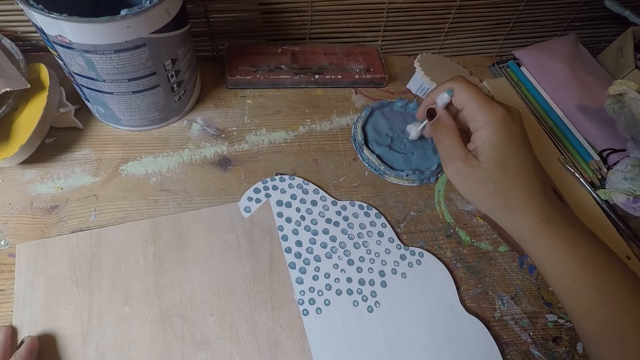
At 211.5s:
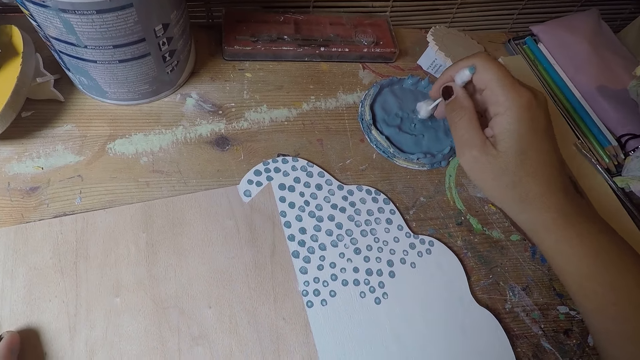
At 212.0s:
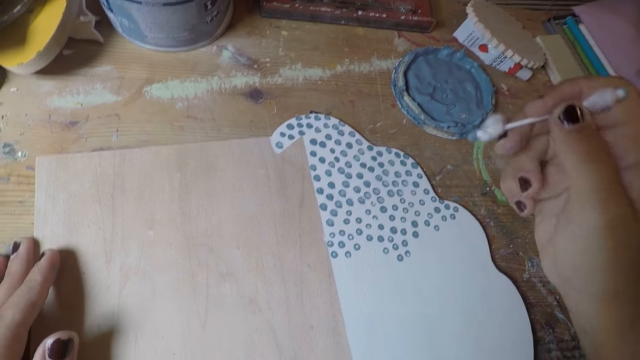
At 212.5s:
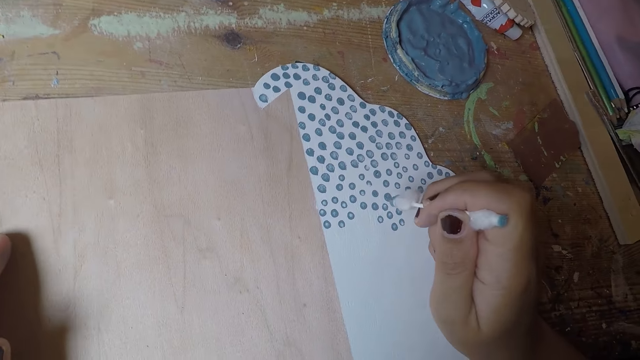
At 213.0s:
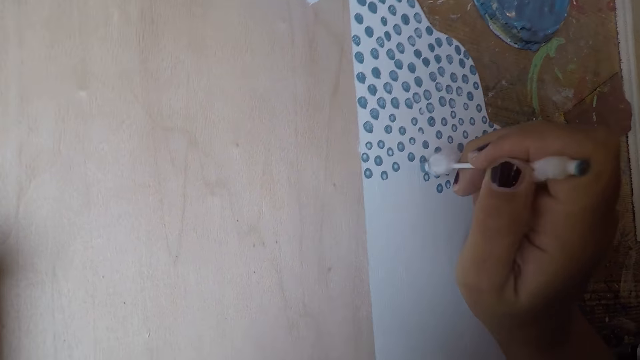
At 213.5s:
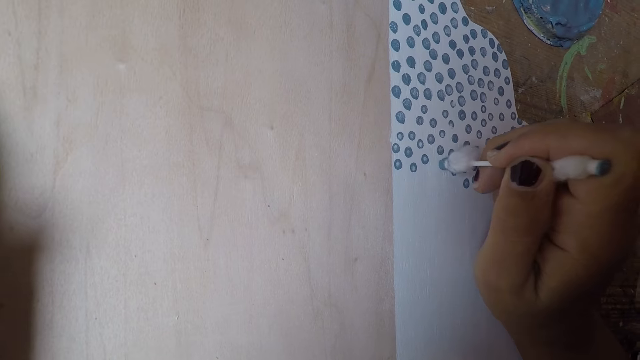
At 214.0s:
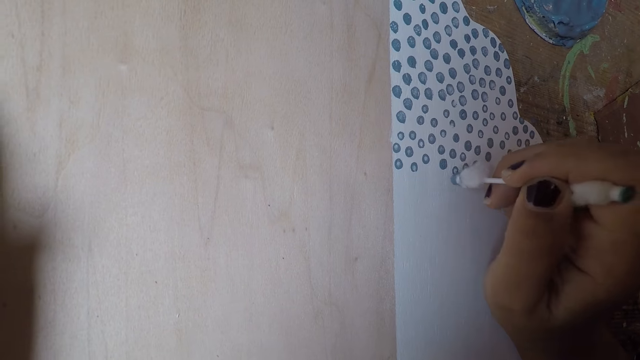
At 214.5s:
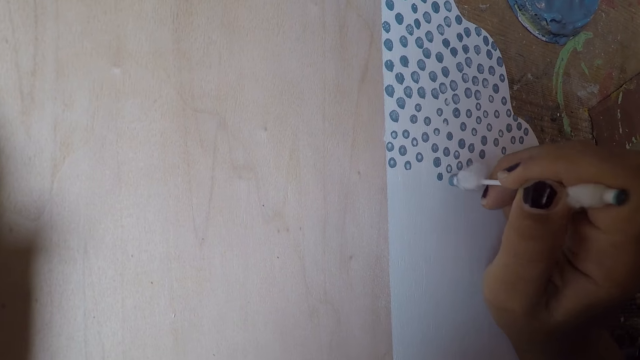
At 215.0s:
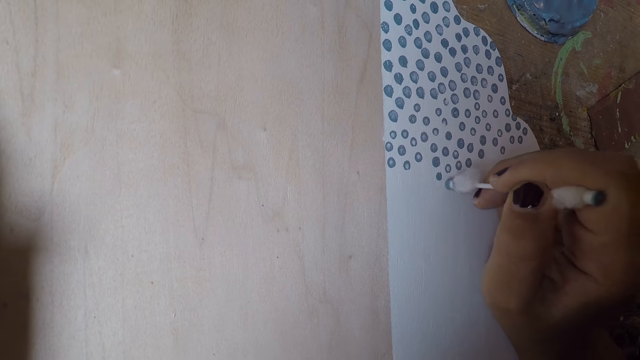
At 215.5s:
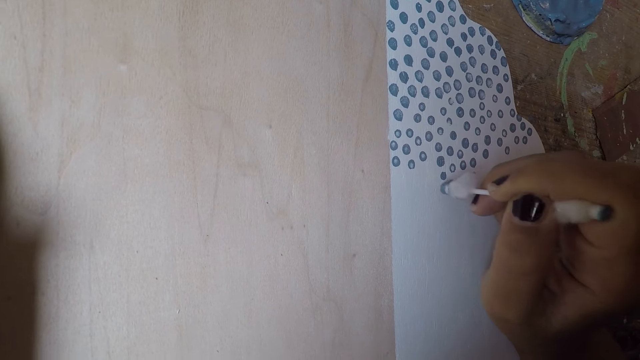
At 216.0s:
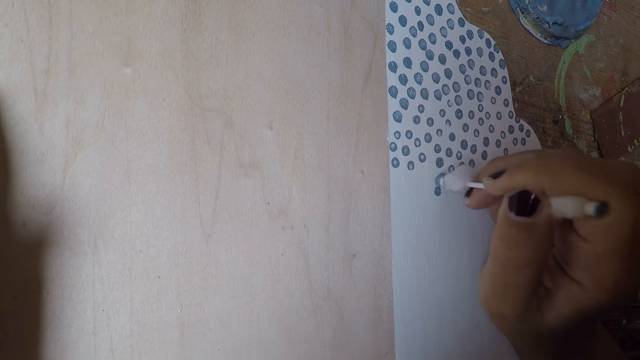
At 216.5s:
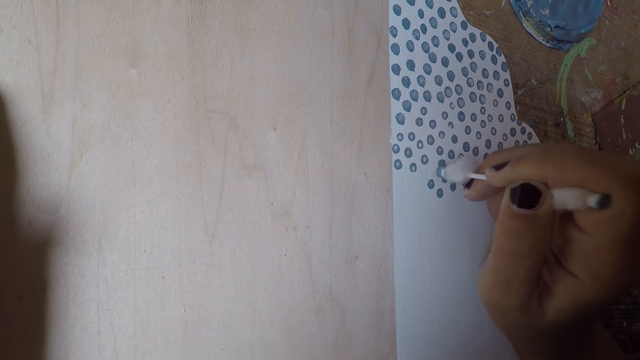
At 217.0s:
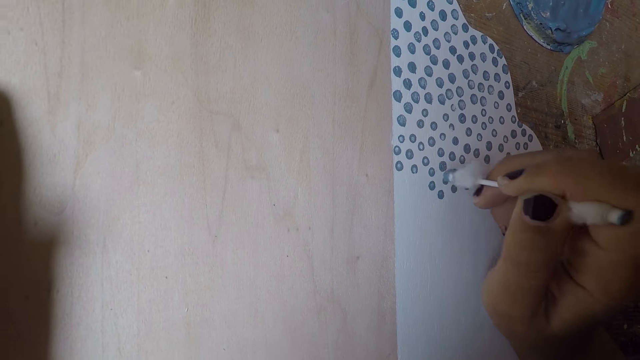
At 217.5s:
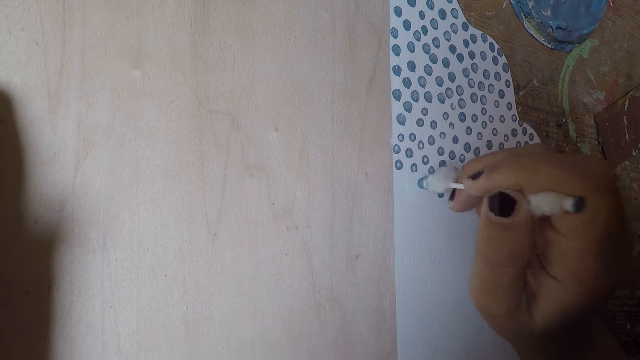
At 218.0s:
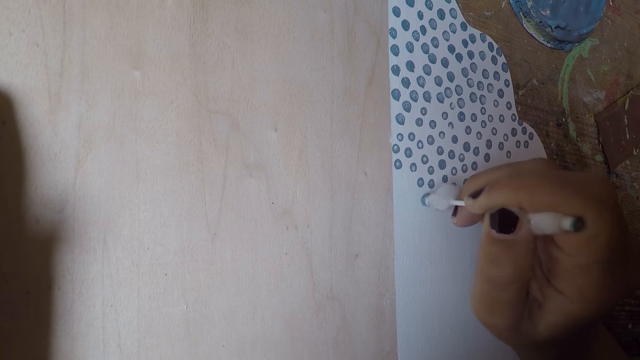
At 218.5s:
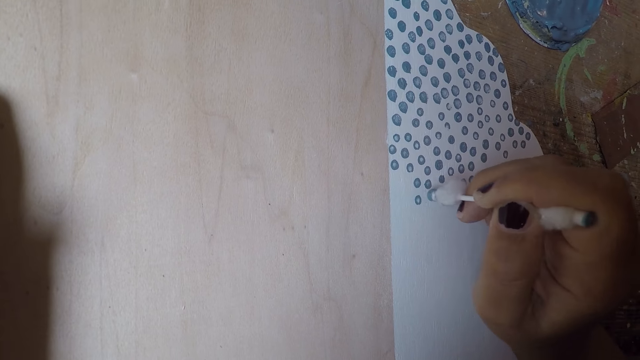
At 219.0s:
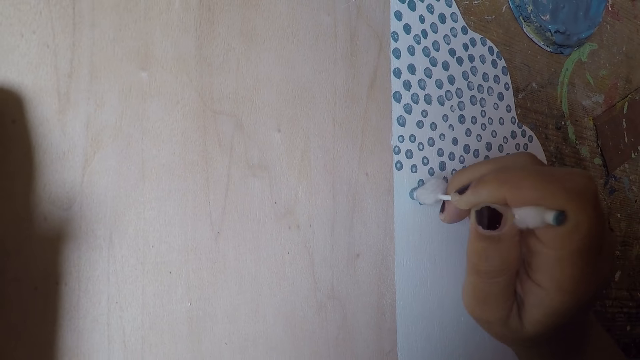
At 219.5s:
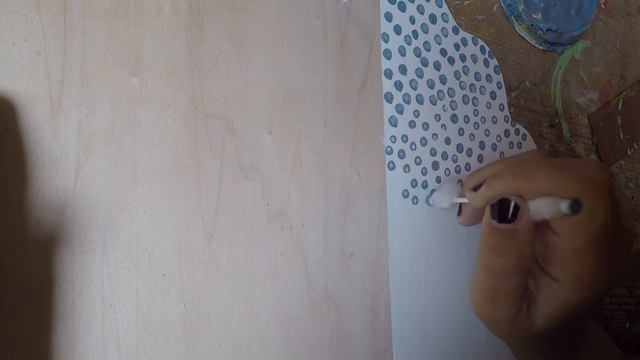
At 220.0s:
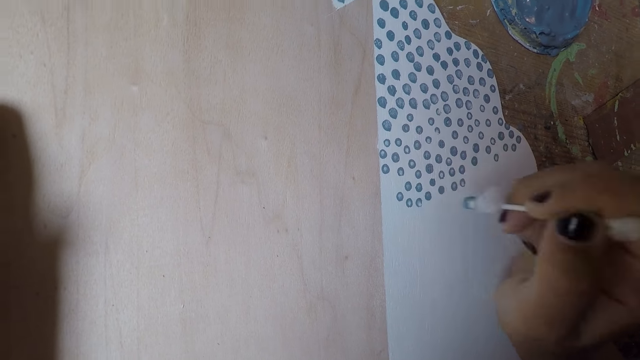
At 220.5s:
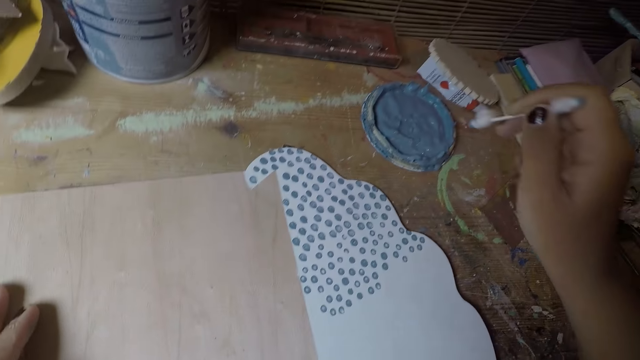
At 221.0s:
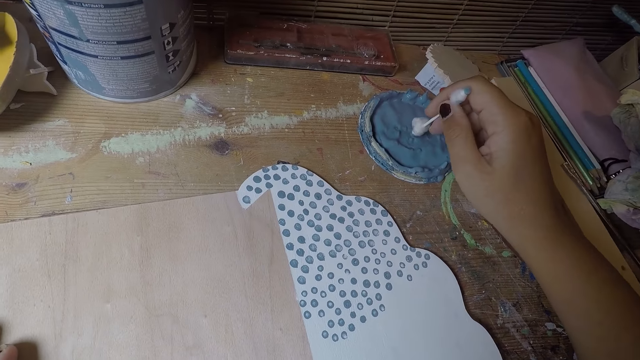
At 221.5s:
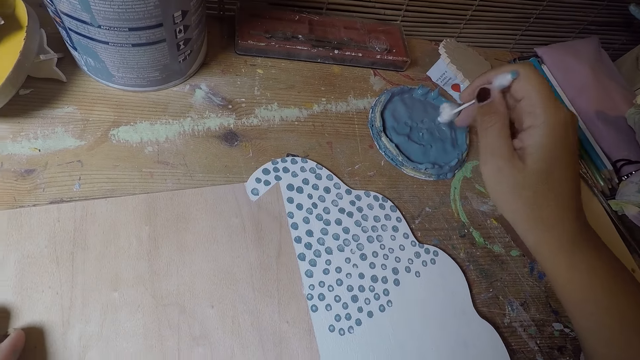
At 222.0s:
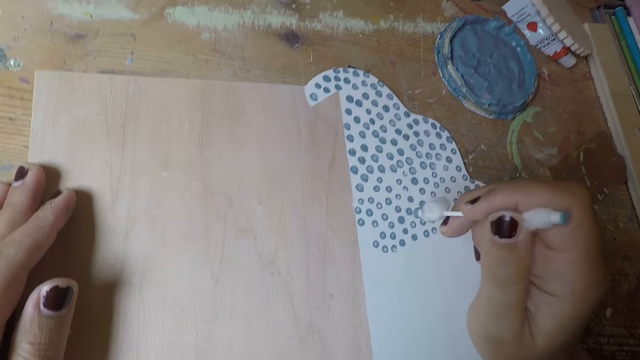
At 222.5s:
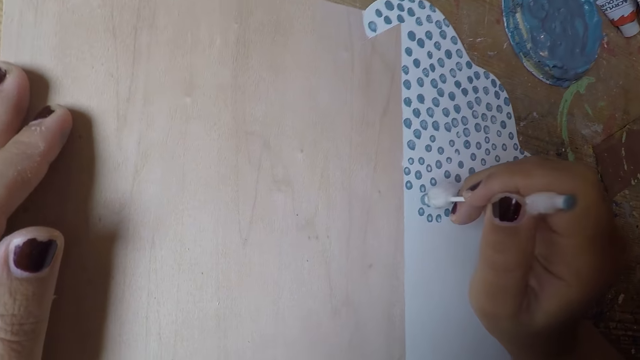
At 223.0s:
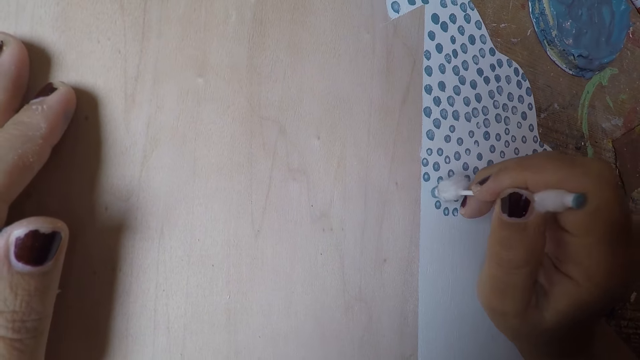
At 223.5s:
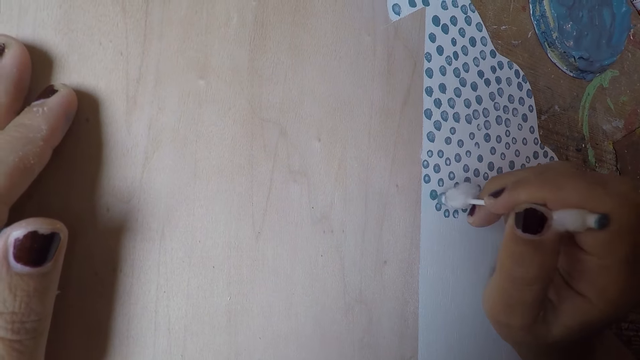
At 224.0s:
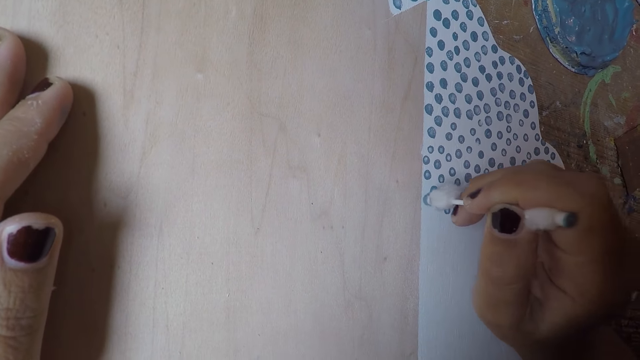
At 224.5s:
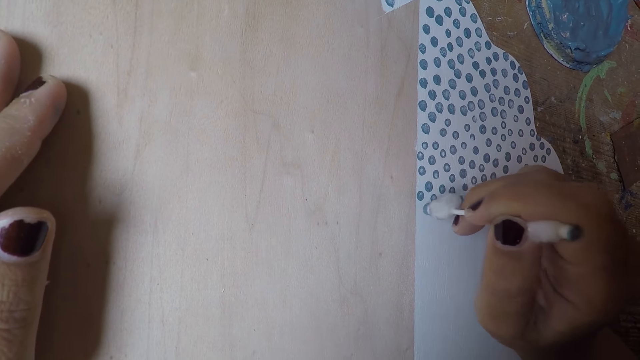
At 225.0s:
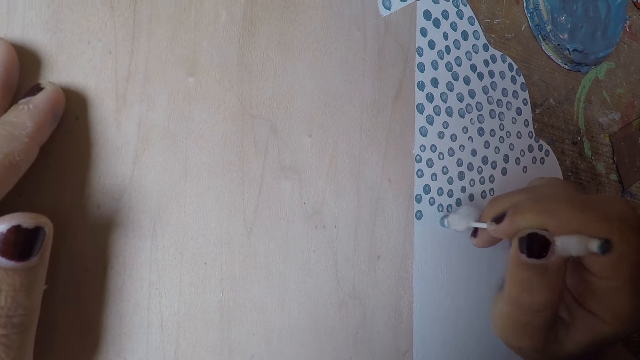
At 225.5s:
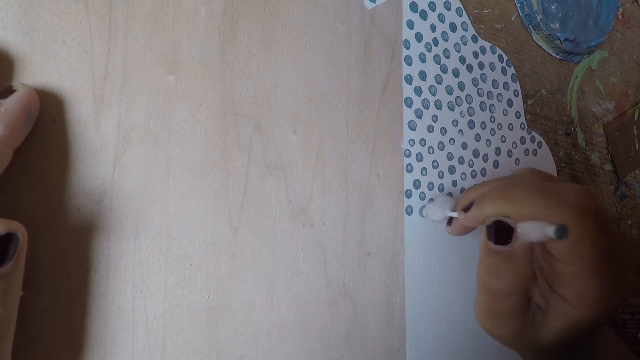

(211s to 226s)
The camera wearer takes paint on the paint cover with the cotton bud in his right hand. He puts dots on the white paper board with the cotton bud in his right hand. He takes paint on the paint cover with the cotton bud in his right hand. He puts dots on the white paper board with the cotton bud in his right hand.

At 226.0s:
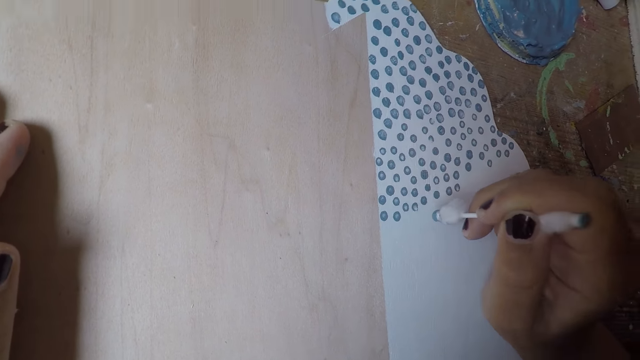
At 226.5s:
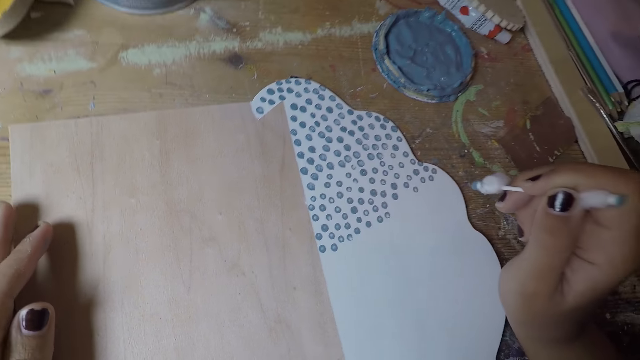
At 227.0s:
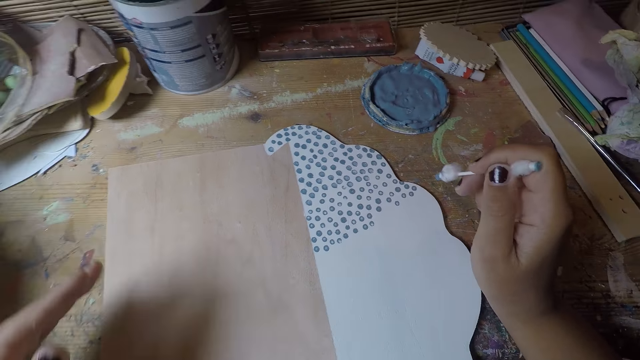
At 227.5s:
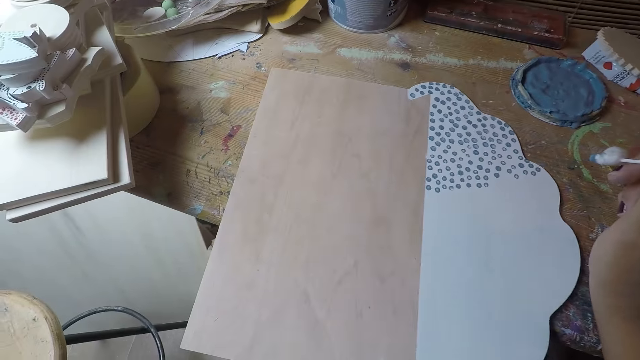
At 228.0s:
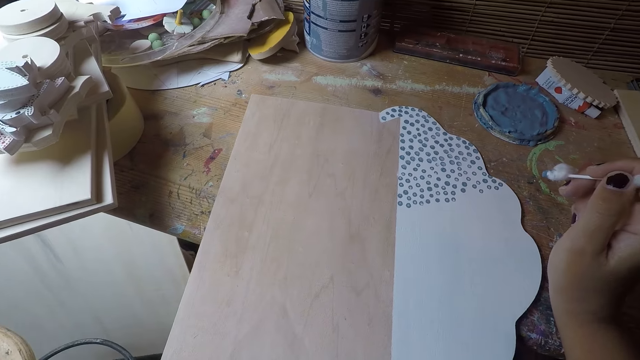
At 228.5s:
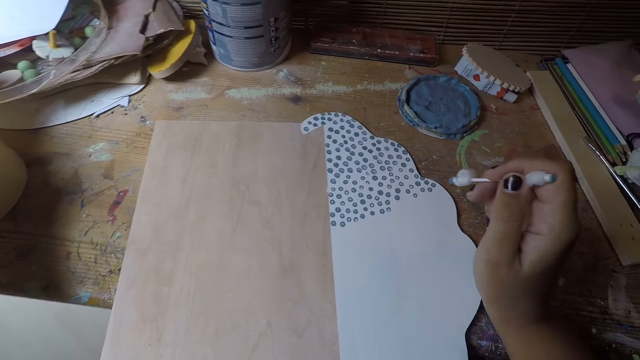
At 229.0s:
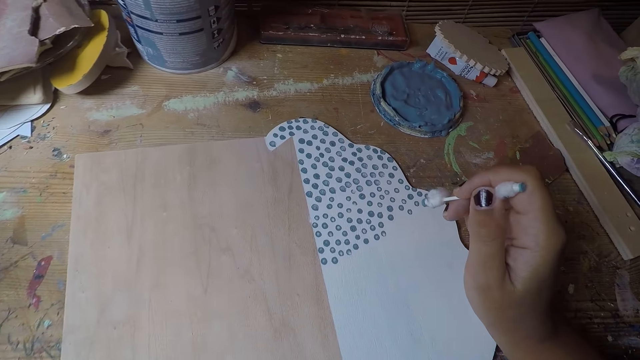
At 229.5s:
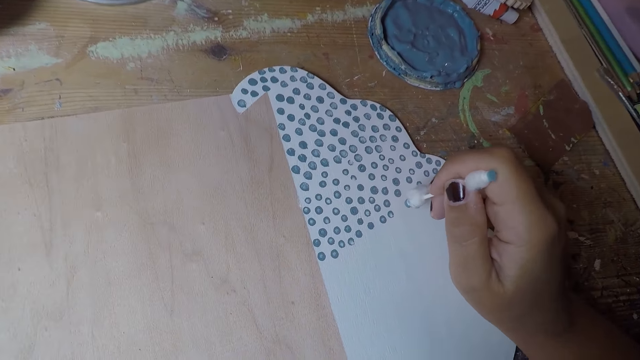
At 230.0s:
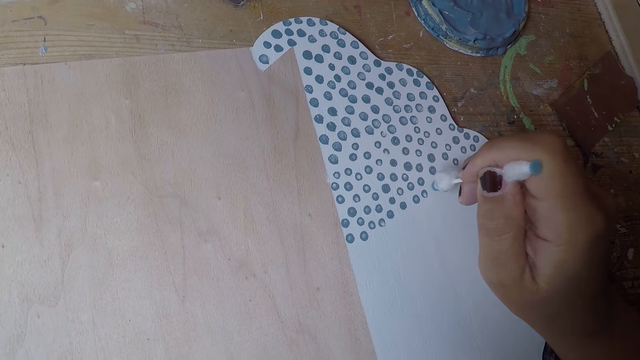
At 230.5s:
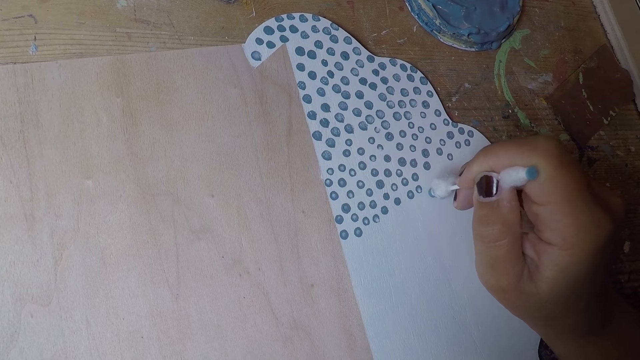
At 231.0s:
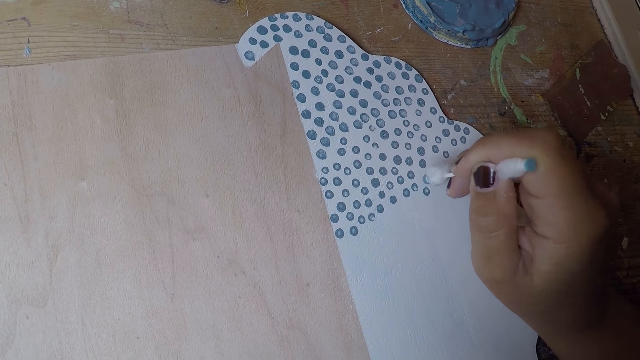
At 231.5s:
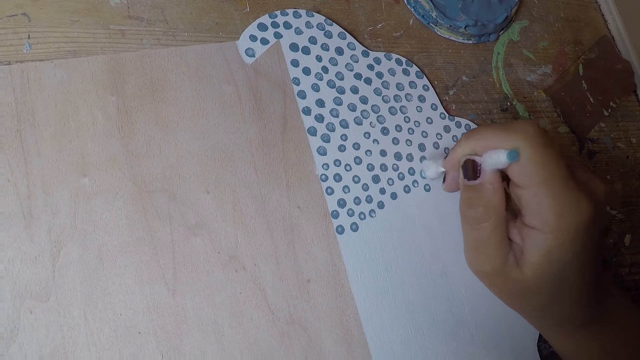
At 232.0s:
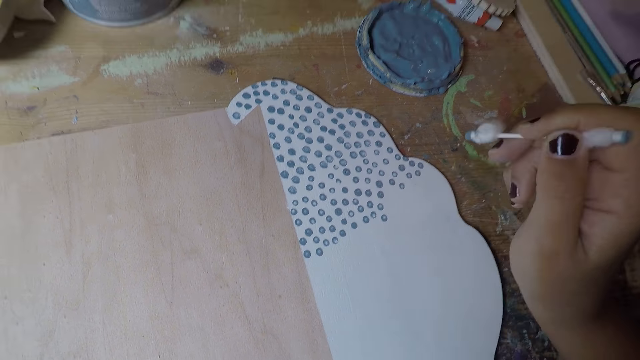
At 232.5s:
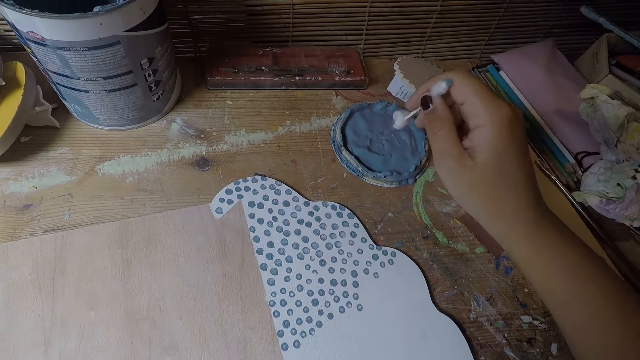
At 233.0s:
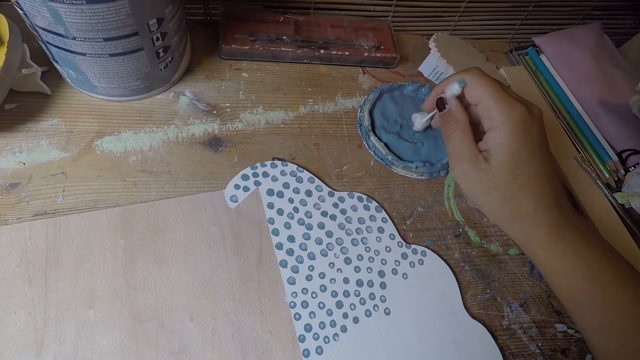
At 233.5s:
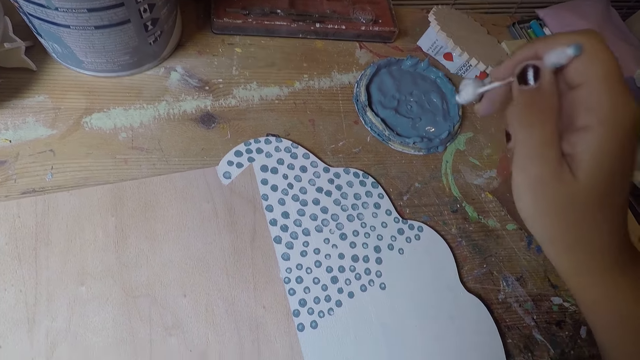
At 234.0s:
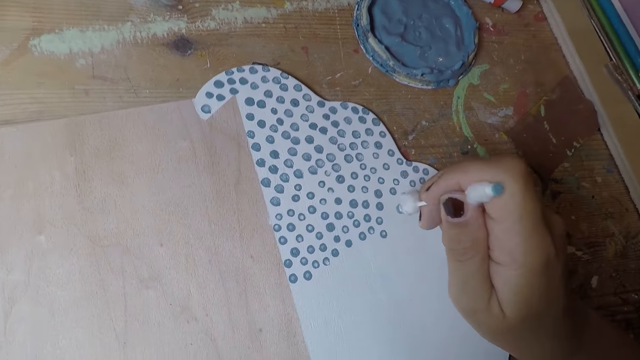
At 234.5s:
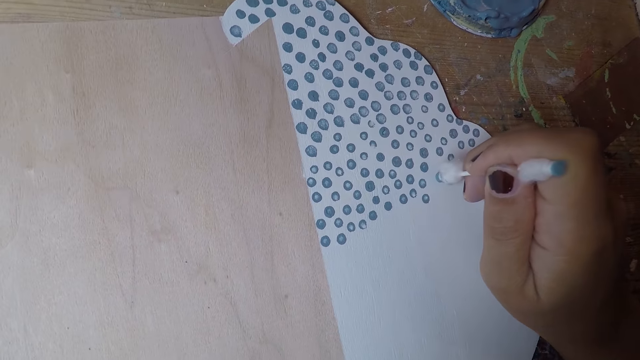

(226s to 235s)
The camera wearer takes paint on the paint cover with the cotton bud in his right hand. He puts dots on the white paper board with the cotton bud in his right hand.
